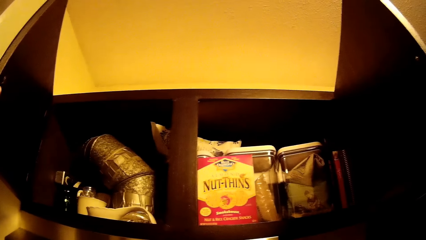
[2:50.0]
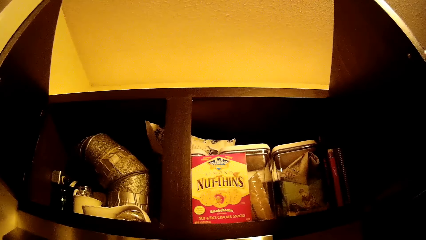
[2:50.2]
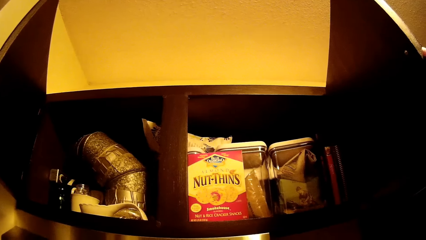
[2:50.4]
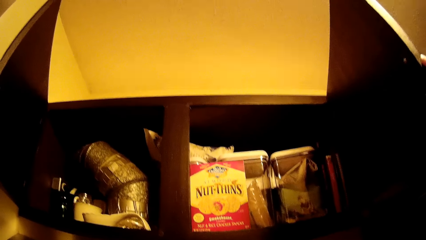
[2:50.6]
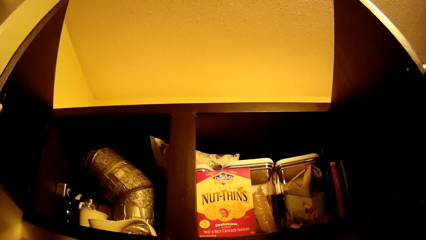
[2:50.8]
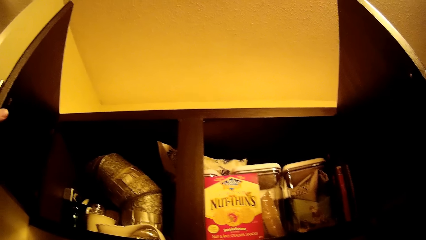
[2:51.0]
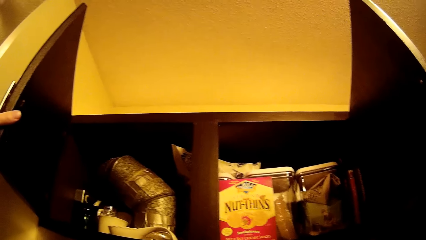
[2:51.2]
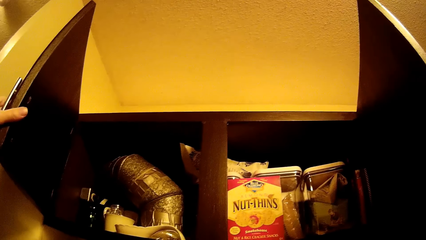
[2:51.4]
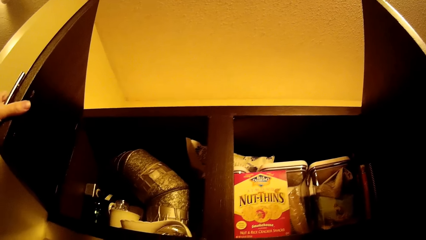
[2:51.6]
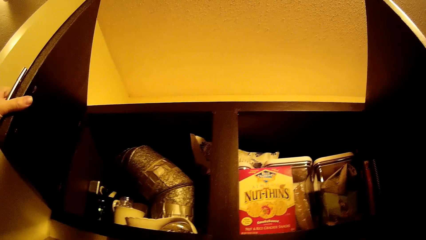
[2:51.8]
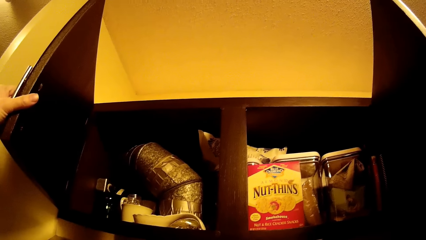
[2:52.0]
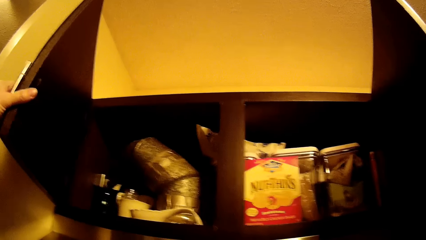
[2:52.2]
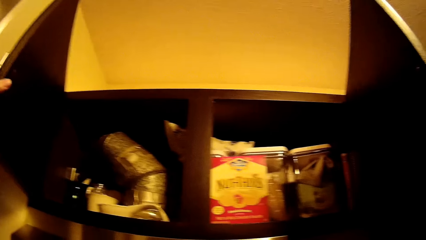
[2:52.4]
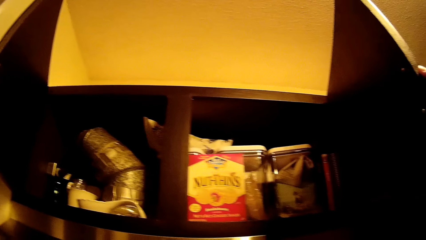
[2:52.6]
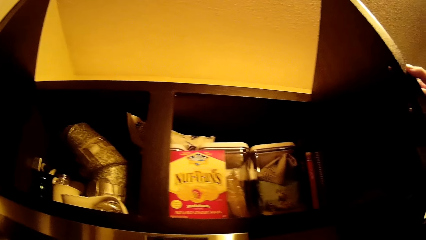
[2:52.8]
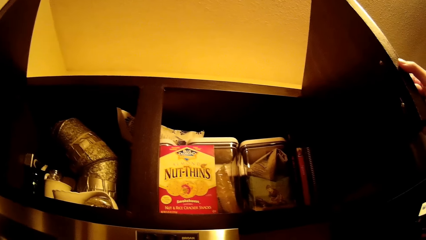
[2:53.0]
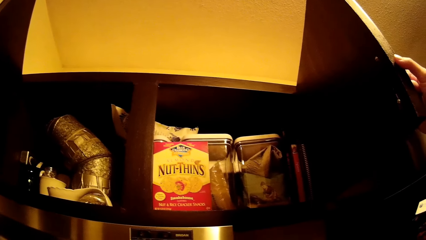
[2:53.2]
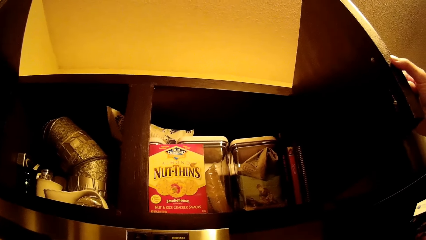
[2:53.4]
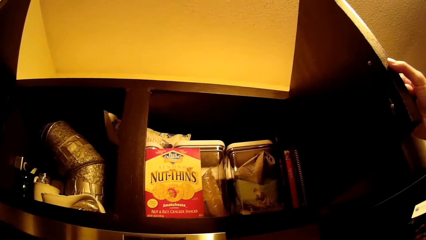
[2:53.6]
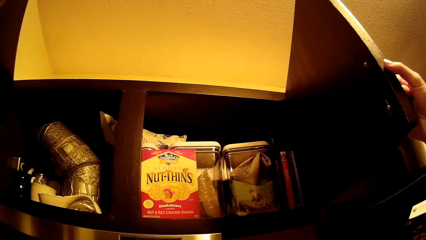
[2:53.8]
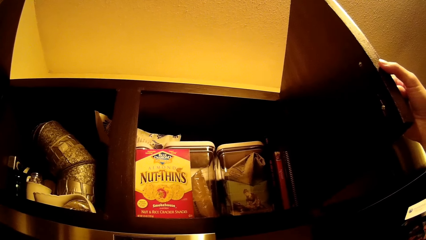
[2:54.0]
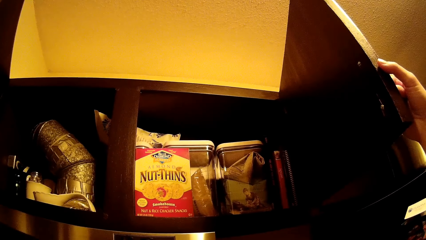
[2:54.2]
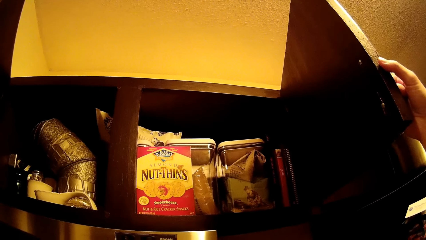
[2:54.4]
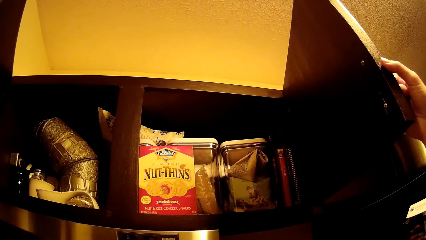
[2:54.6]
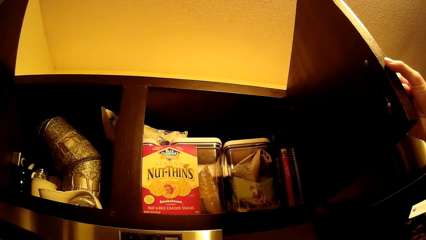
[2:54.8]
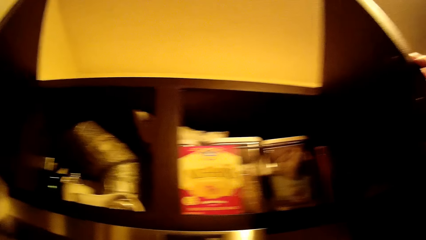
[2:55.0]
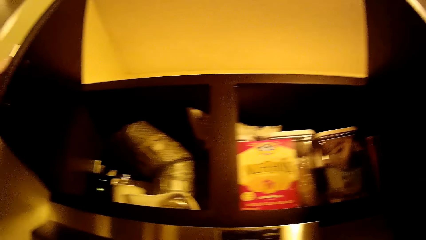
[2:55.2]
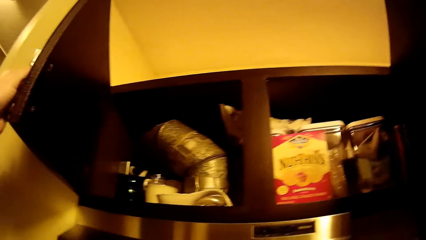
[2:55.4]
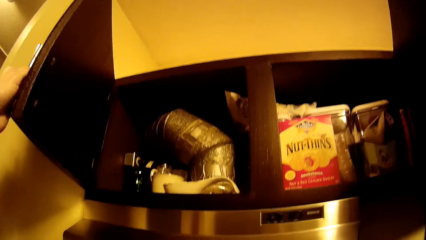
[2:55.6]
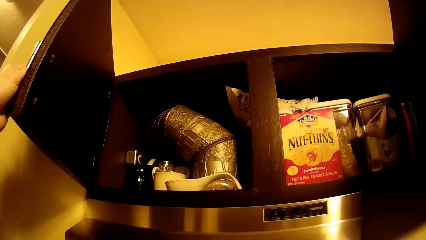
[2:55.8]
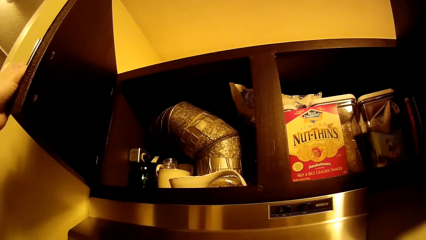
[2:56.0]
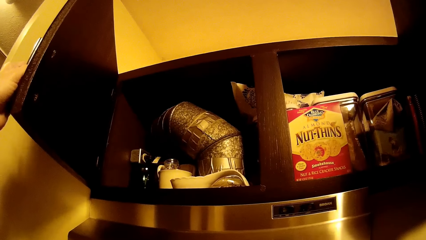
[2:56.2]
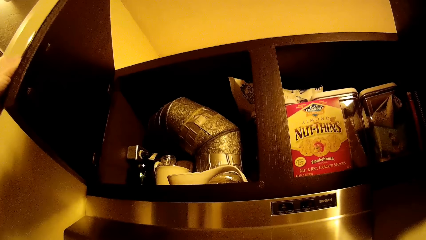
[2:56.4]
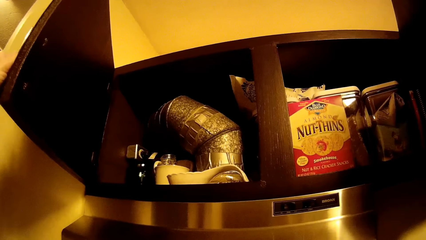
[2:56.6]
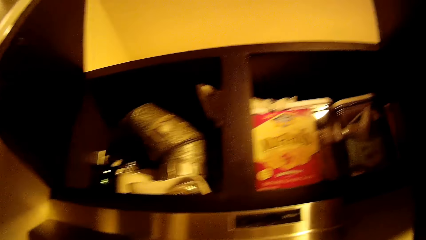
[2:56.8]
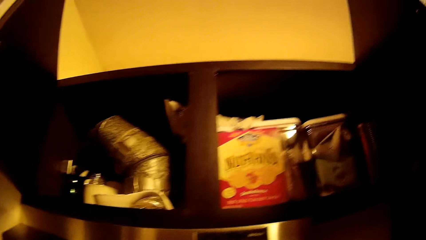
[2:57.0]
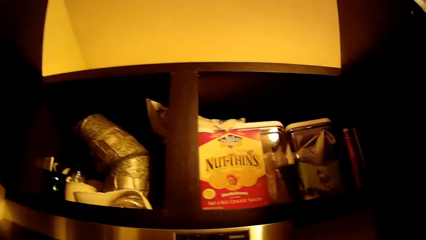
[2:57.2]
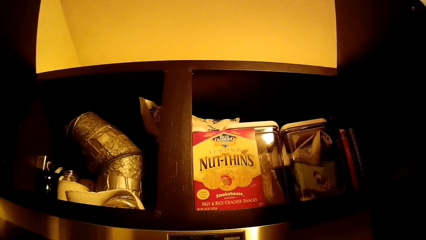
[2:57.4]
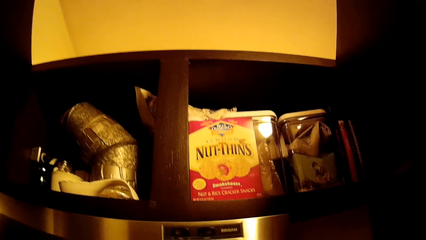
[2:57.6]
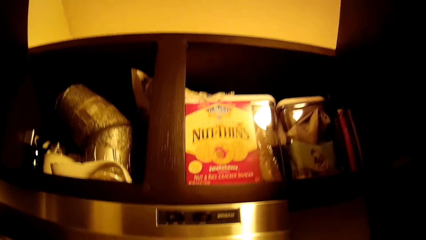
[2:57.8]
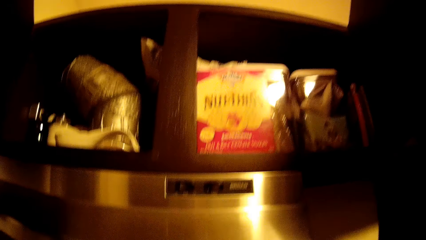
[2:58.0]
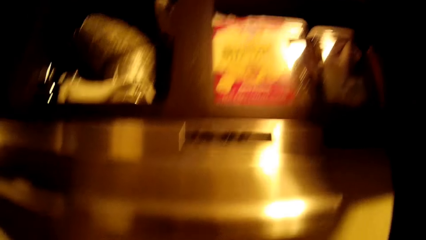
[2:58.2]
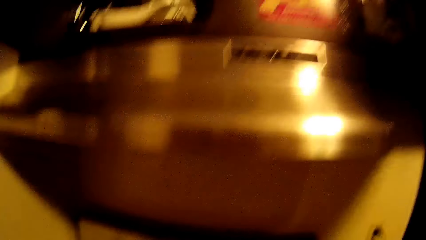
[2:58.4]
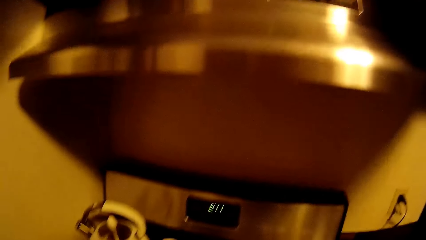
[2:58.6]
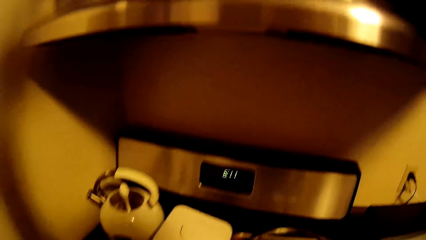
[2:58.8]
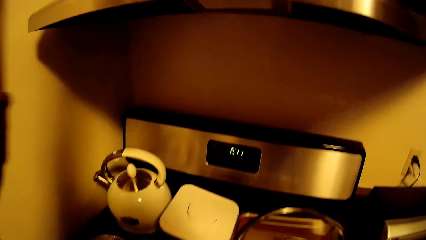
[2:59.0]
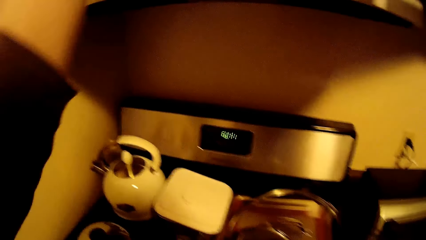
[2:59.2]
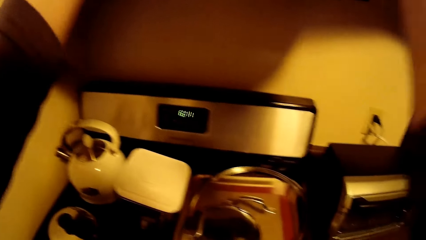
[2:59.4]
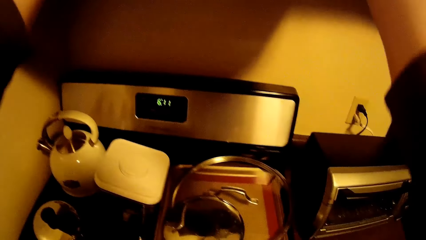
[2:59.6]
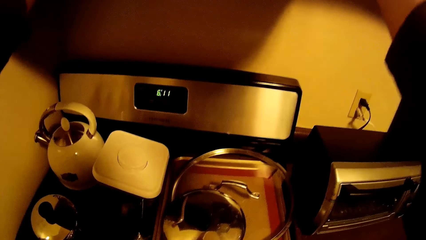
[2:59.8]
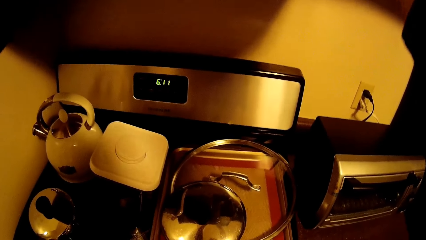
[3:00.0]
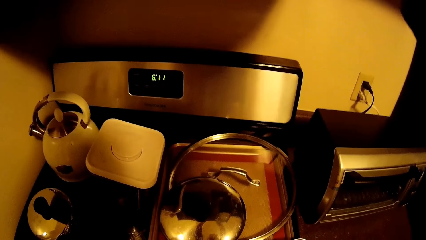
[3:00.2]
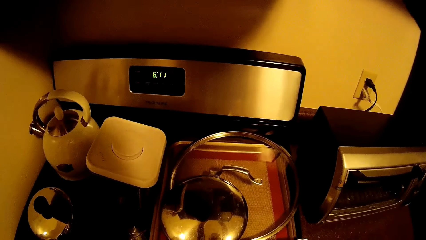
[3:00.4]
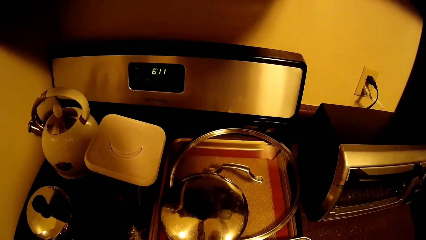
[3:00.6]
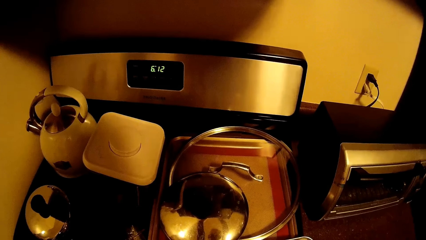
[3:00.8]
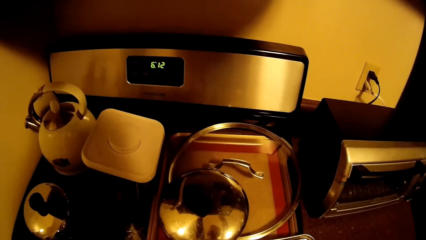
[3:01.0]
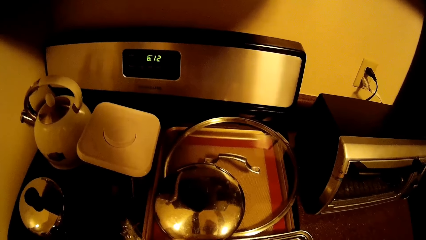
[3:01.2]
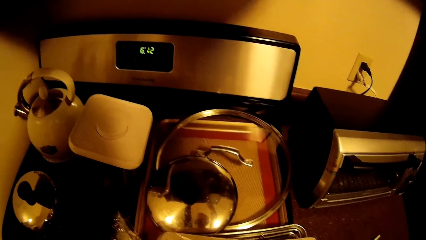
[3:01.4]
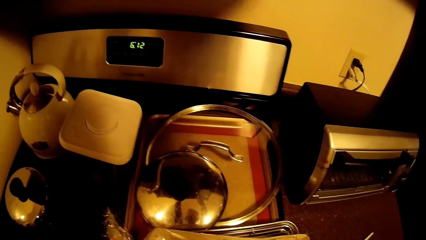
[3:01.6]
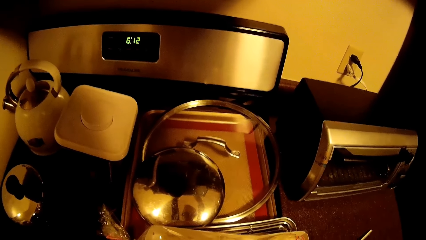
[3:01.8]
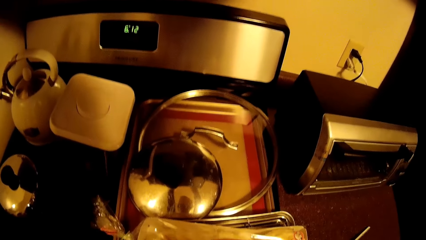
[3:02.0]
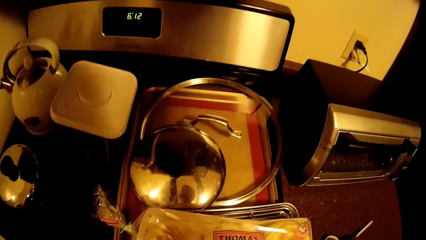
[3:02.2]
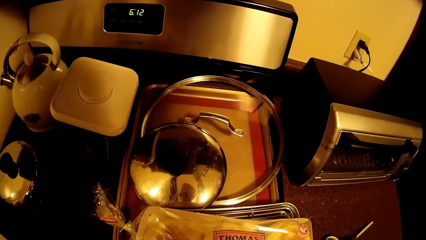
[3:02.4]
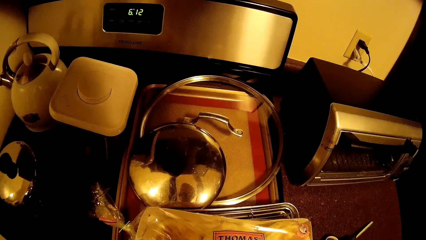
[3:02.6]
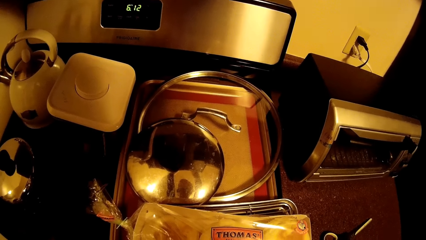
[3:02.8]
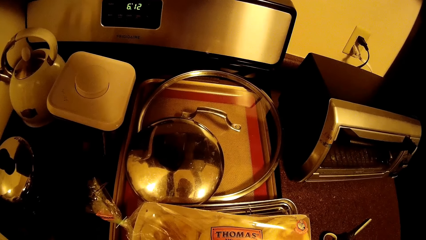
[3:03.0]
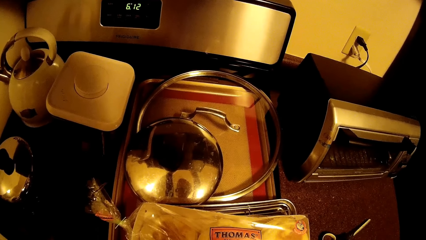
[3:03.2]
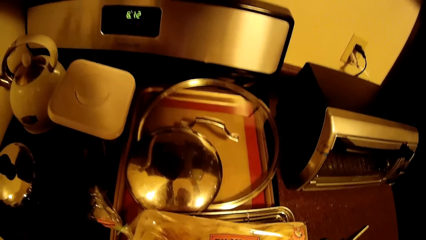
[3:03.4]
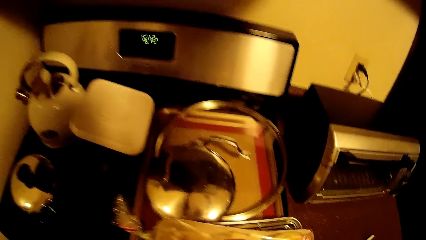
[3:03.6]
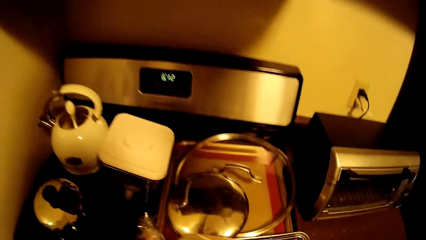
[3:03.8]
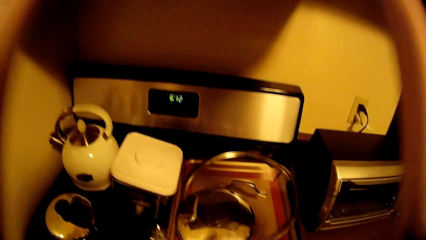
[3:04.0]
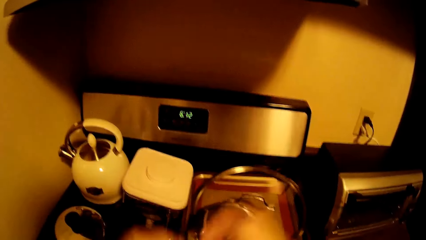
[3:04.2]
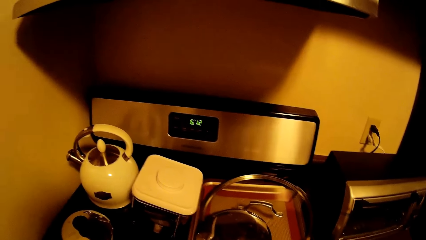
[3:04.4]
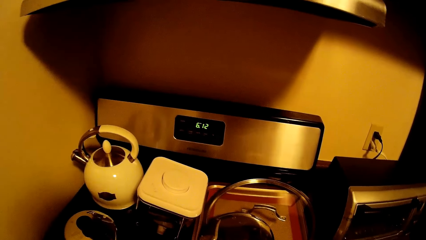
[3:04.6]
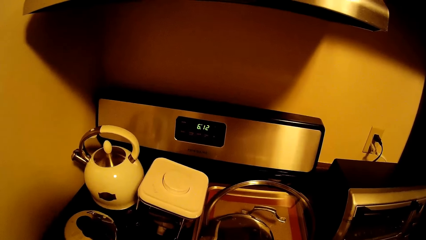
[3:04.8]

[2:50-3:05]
The camera wearer closes the cupboard with both hands.
